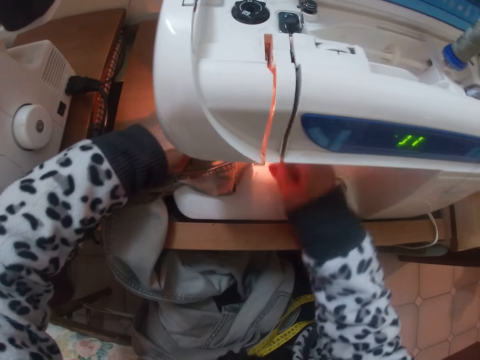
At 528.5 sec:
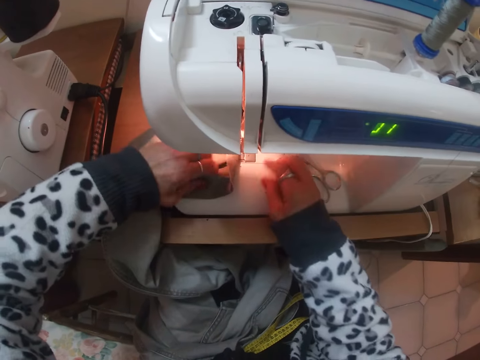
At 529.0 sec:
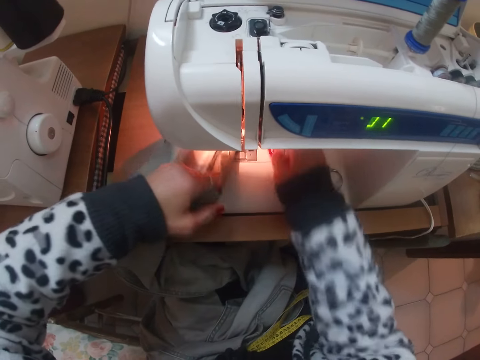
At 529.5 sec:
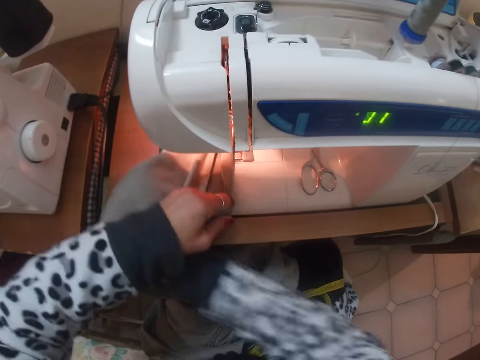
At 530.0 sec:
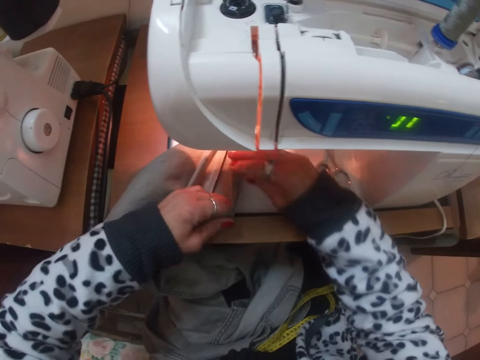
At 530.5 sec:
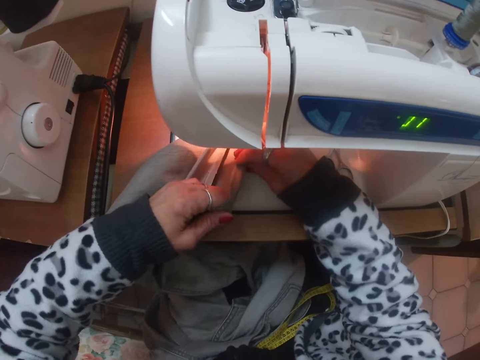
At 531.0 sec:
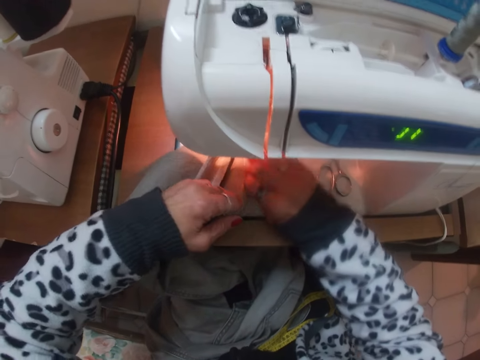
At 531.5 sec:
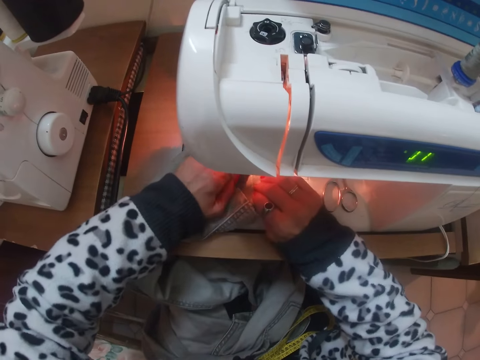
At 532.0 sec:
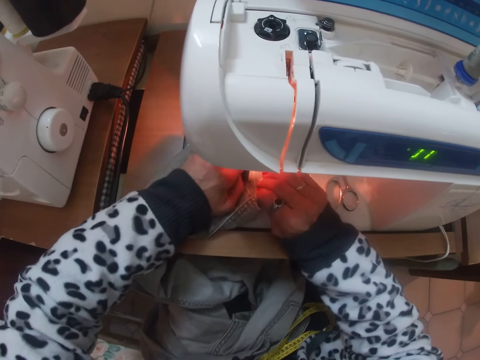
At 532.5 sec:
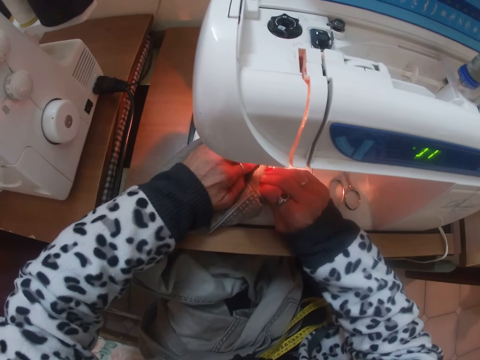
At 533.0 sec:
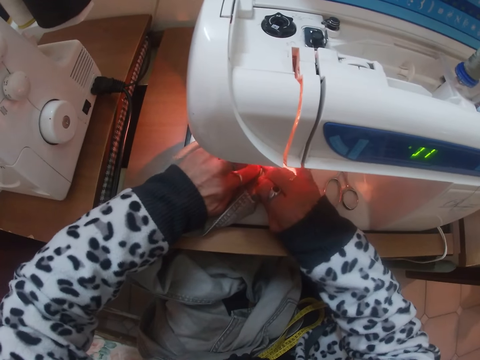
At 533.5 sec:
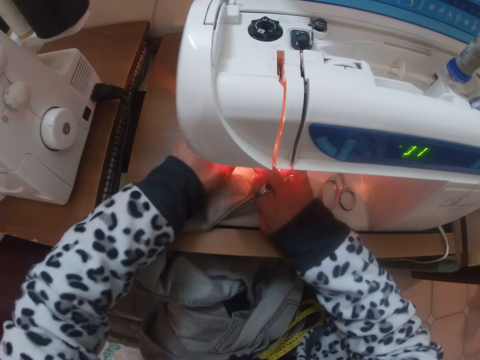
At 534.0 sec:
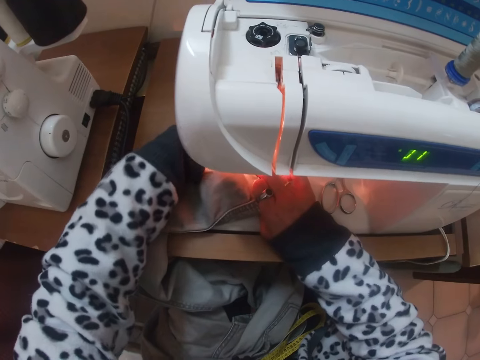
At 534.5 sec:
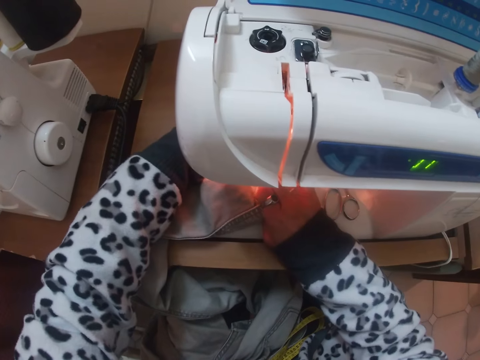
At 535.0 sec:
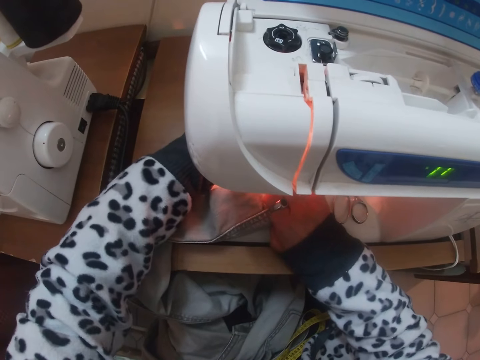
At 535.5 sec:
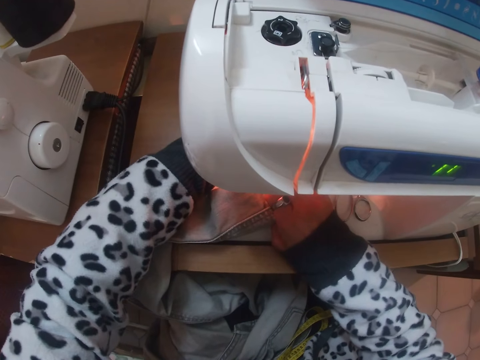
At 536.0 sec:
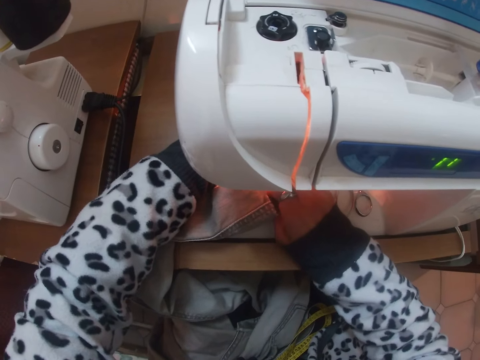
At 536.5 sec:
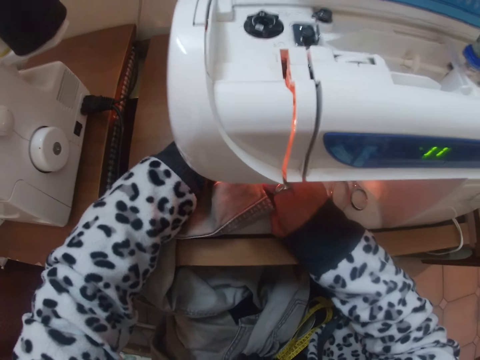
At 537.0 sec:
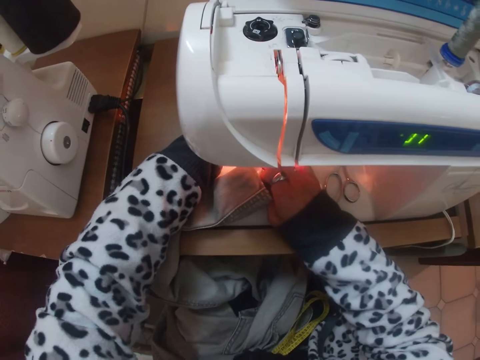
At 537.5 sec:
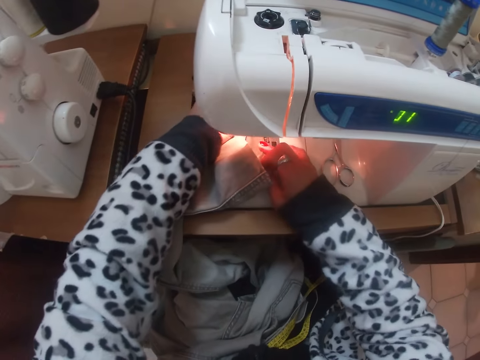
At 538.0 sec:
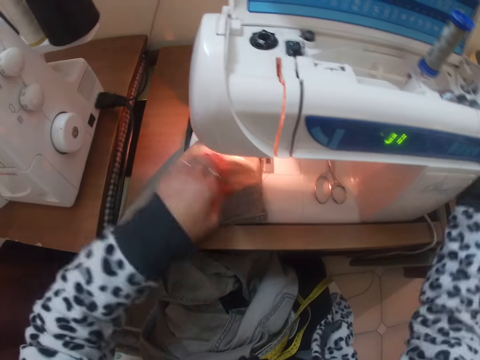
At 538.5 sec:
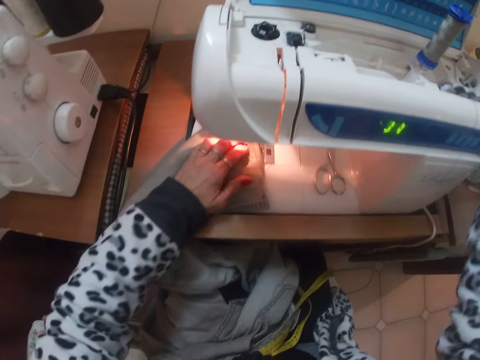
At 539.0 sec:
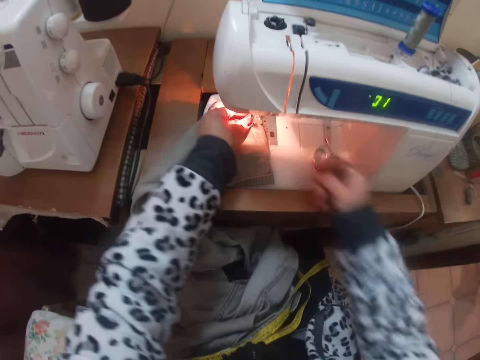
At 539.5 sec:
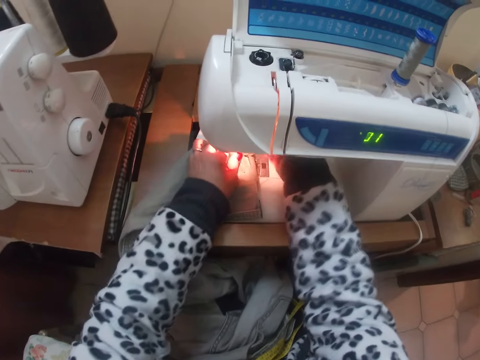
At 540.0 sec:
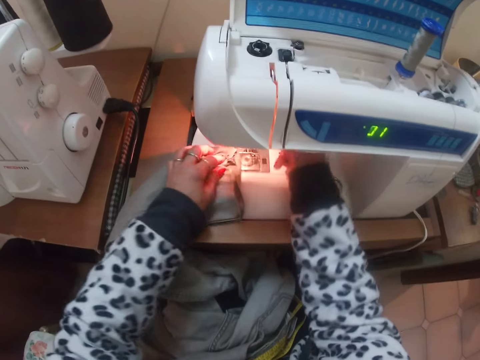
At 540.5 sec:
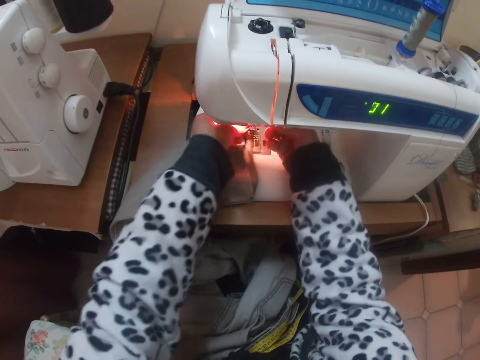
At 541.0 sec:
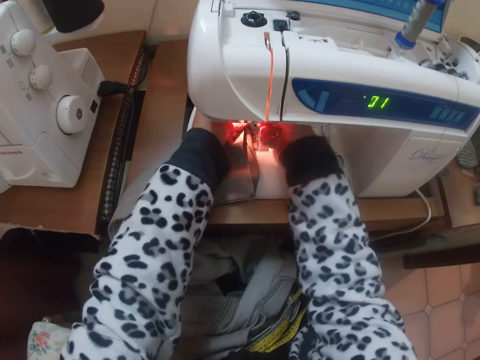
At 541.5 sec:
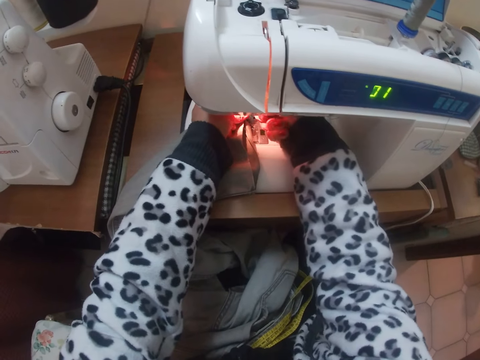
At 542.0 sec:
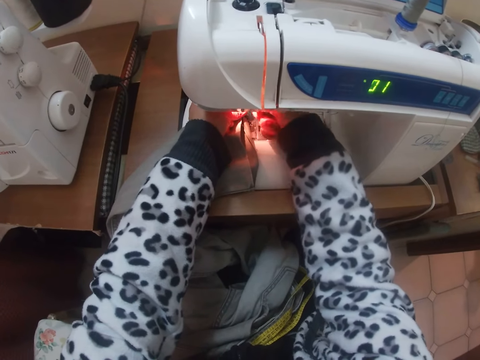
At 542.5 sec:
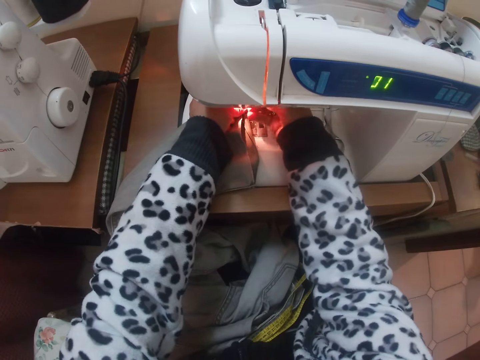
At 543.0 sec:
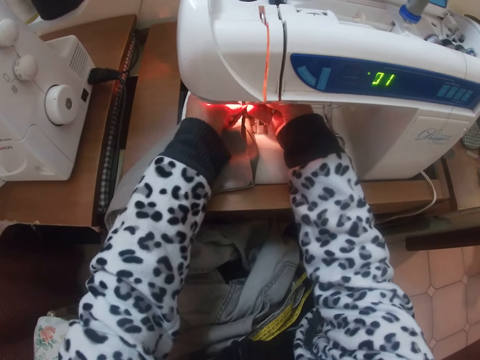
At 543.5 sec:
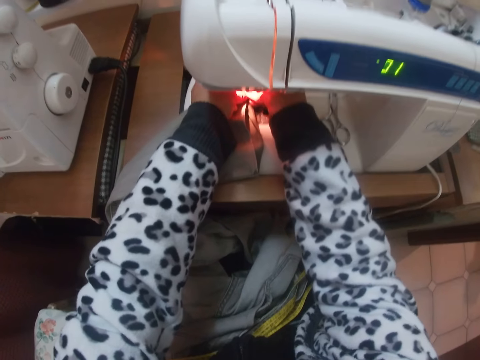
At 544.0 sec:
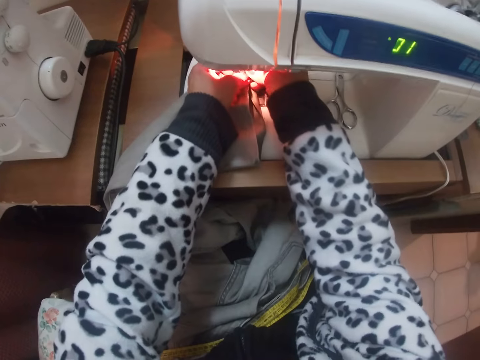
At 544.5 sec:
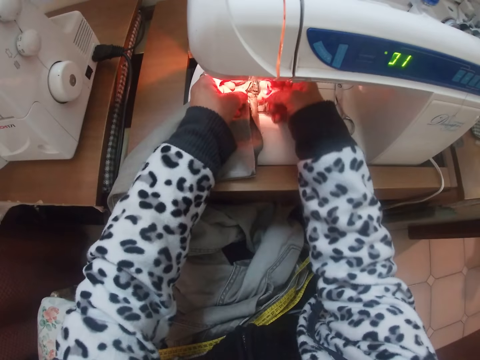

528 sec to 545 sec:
The camera wearer adjusts the trouser. They sew the bottom hem of the trouser. They pick up a pin. They put the pin from the jean trousers on the table. They remove a pin from the jean trousers. They do something.

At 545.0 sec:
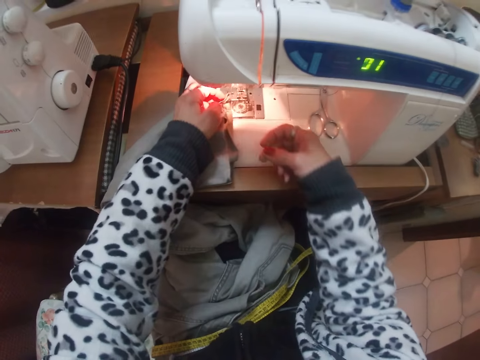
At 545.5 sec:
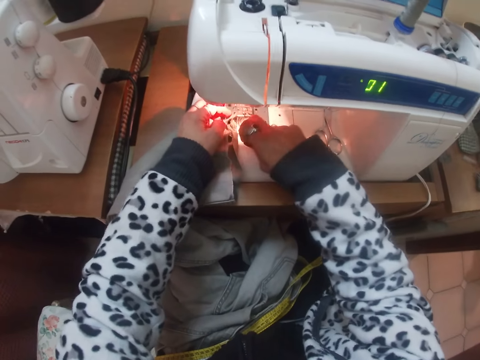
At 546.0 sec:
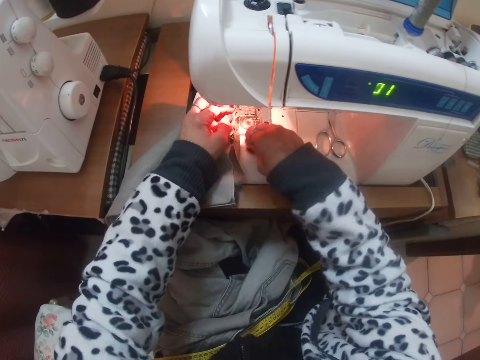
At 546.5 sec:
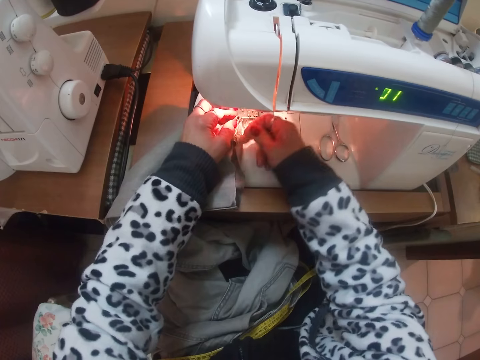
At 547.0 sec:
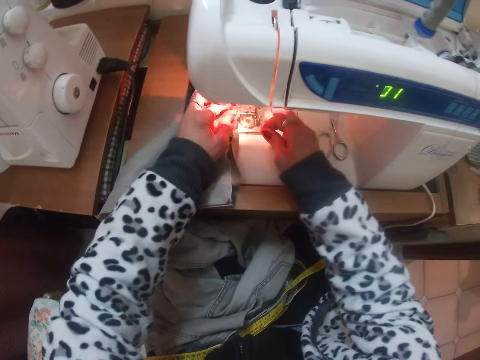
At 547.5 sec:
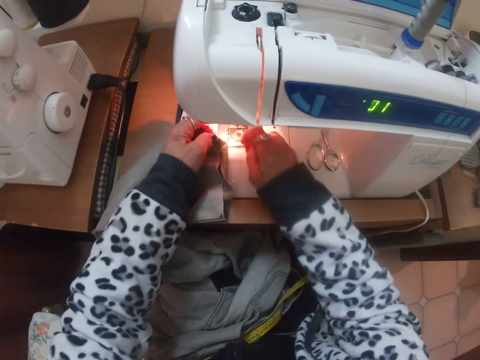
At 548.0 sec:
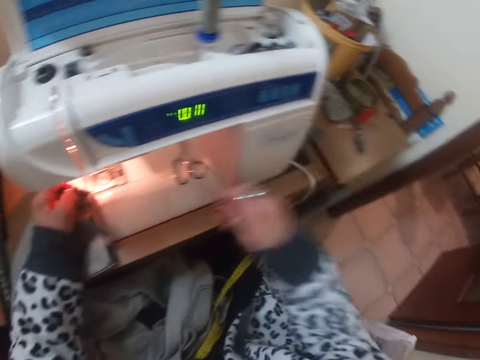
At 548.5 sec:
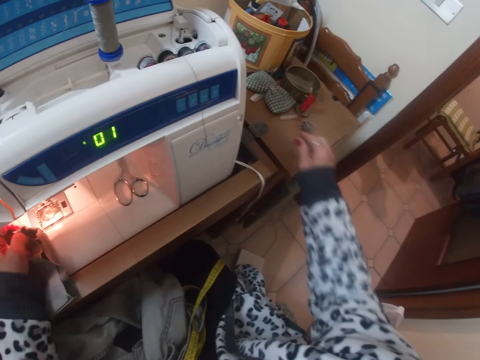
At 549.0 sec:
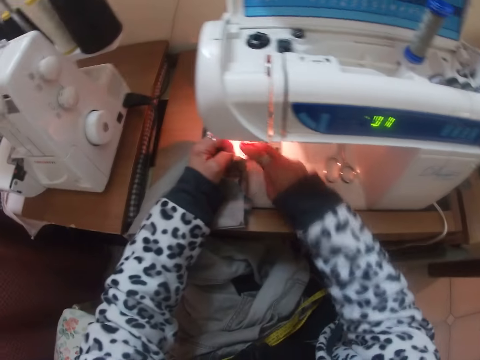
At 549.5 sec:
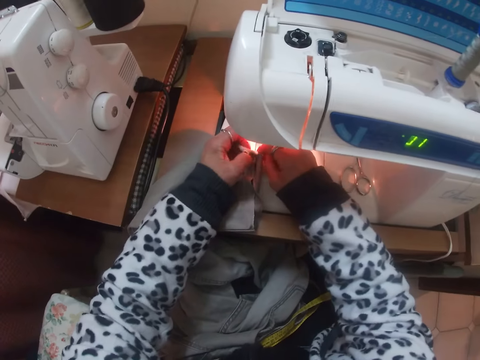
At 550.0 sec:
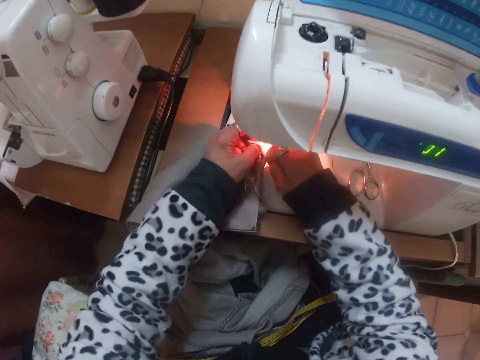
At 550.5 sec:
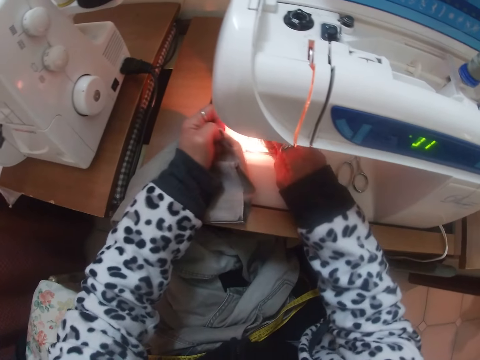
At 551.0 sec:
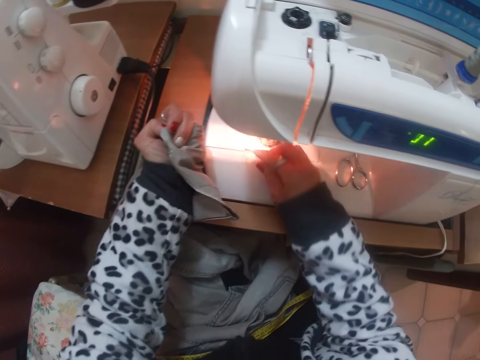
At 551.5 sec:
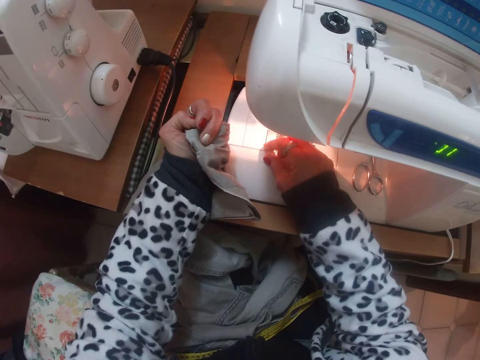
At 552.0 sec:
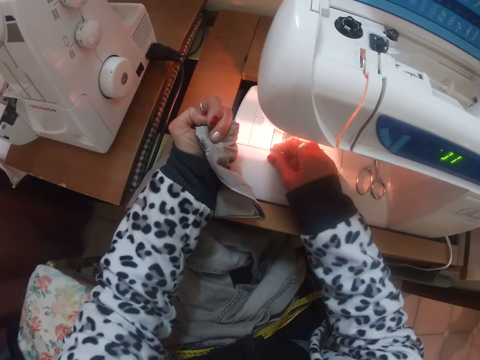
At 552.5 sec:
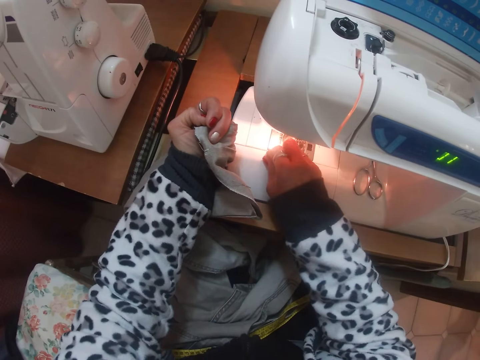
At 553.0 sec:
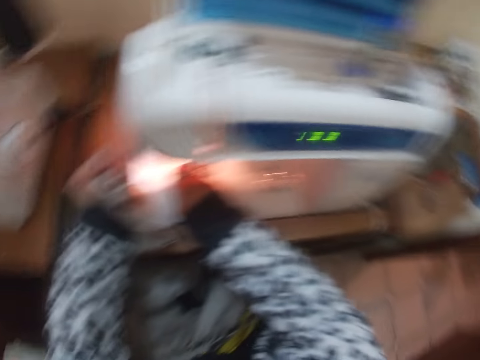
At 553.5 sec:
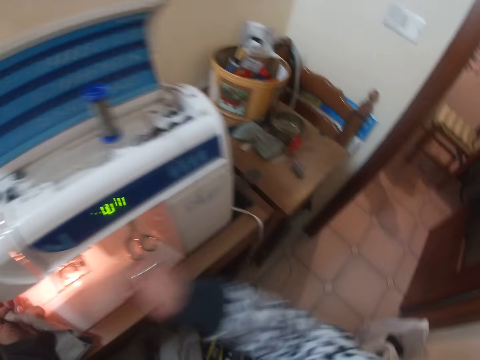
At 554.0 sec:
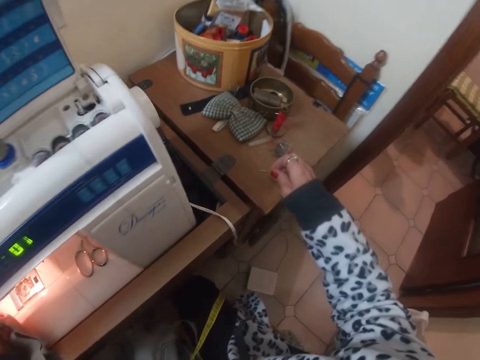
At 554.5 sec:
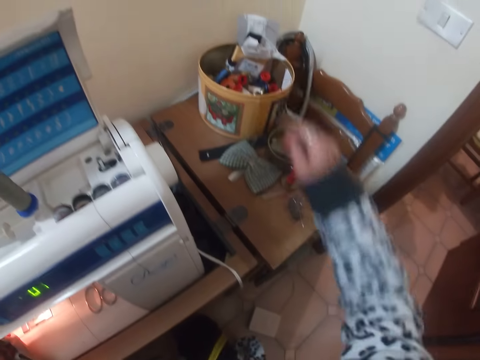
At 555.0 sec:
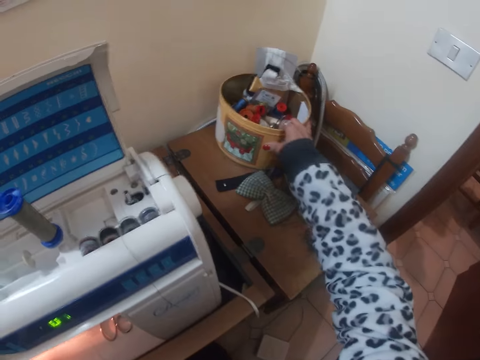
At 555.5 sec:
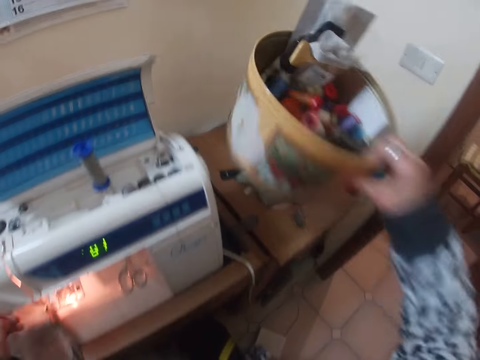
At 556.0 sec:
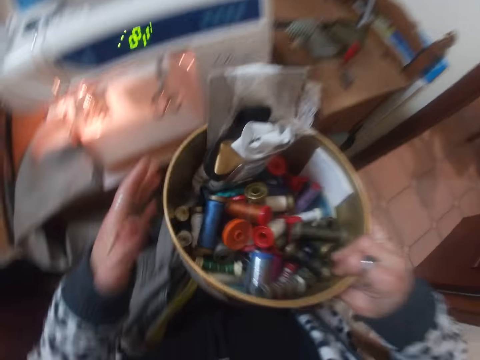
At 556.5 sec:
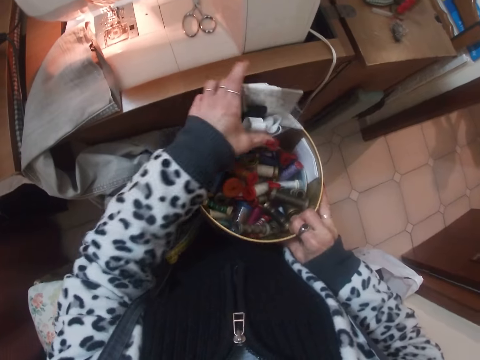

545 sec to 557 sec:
The camera wearer removes unwanted thread. She puts a pin from the jean trousers on the table. She cuts off a thread. She removes a pin from the jean trousers. She picks up the thread. She puts the thread down. She puts a pin from the jean trousers on the table. She carries the sewing accessories bowl on the table. She puts a bucket on her lap.
